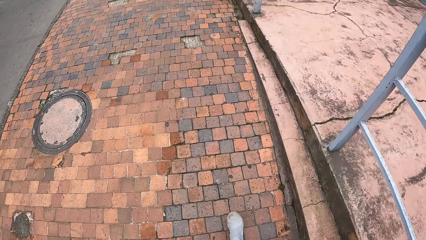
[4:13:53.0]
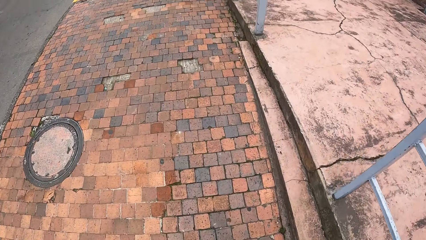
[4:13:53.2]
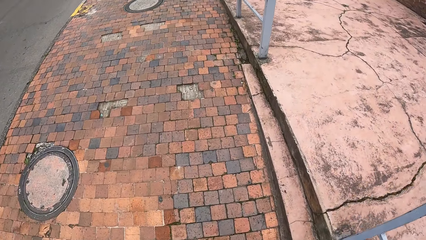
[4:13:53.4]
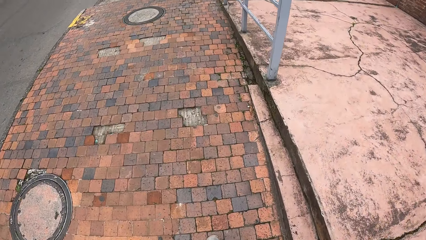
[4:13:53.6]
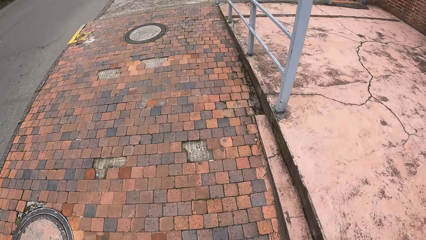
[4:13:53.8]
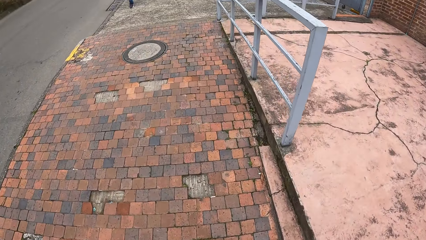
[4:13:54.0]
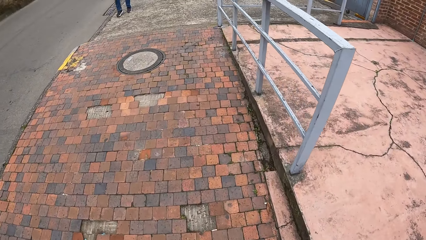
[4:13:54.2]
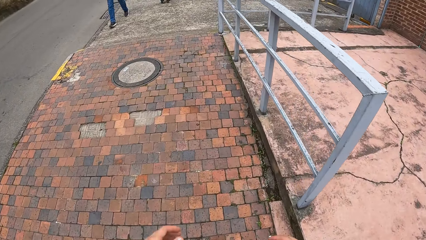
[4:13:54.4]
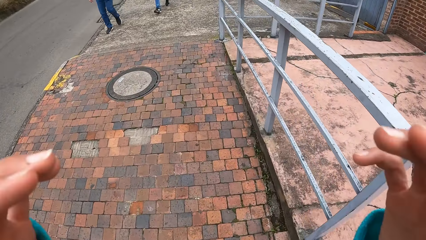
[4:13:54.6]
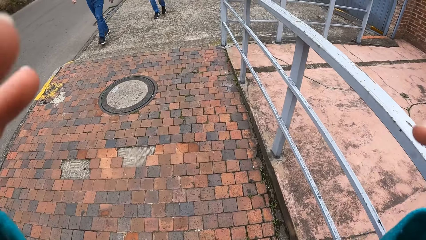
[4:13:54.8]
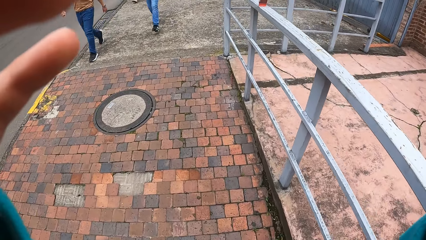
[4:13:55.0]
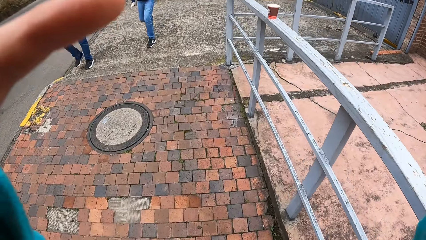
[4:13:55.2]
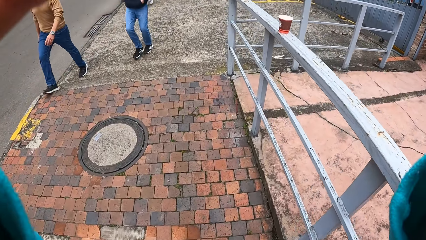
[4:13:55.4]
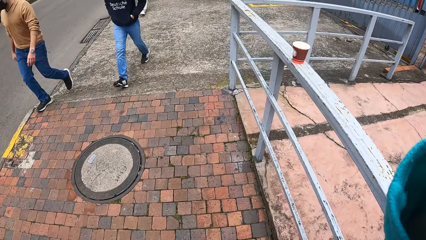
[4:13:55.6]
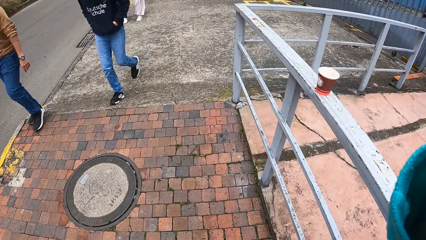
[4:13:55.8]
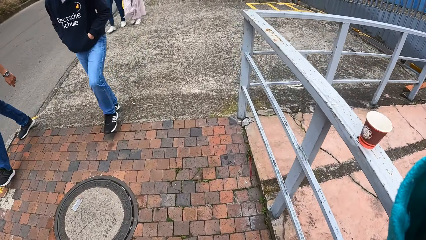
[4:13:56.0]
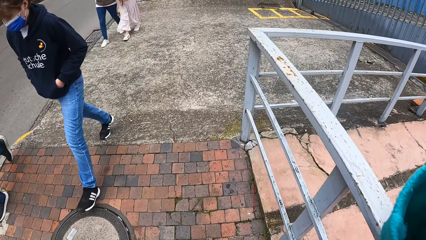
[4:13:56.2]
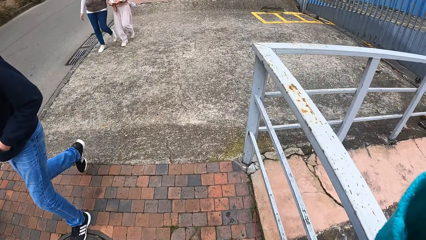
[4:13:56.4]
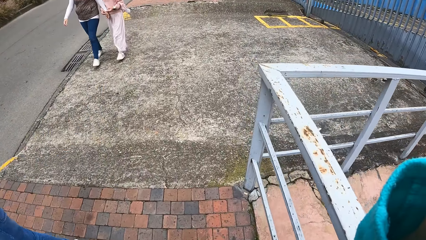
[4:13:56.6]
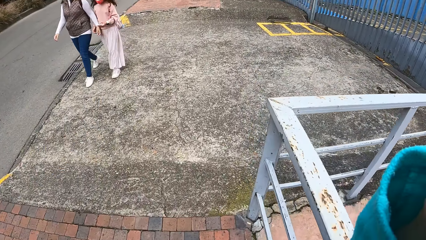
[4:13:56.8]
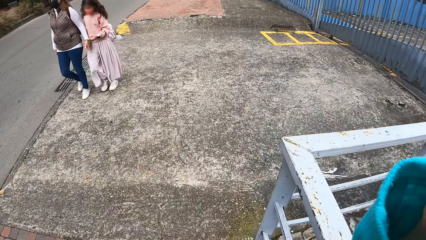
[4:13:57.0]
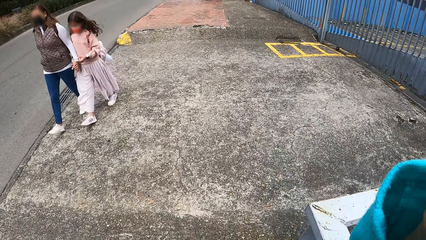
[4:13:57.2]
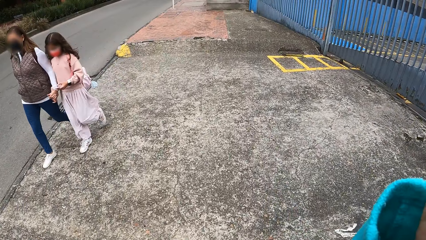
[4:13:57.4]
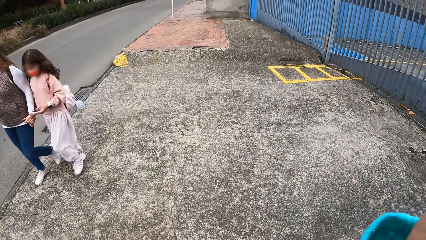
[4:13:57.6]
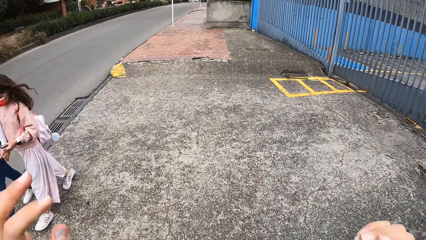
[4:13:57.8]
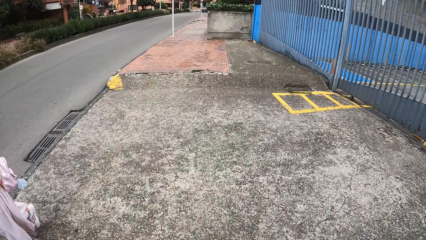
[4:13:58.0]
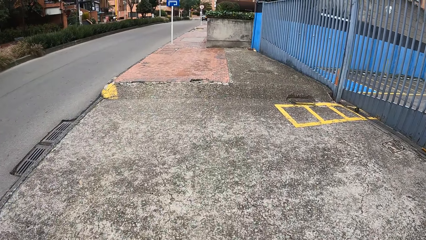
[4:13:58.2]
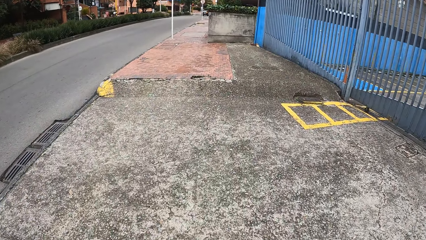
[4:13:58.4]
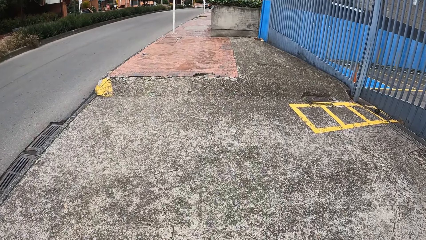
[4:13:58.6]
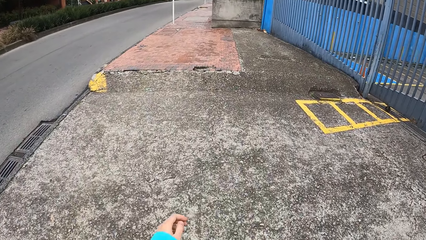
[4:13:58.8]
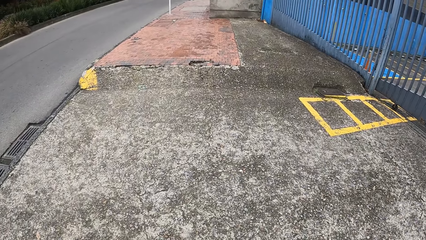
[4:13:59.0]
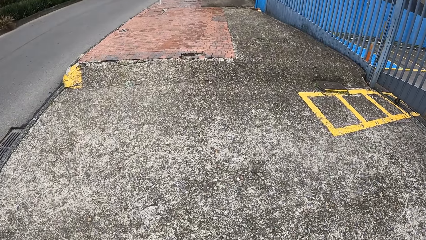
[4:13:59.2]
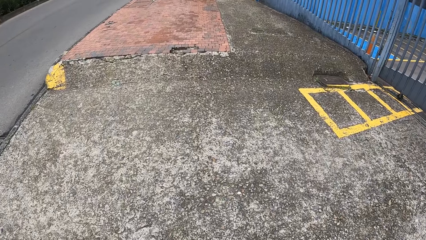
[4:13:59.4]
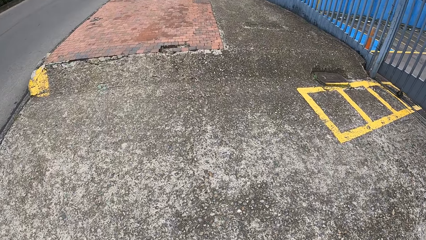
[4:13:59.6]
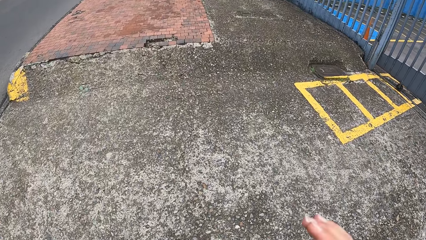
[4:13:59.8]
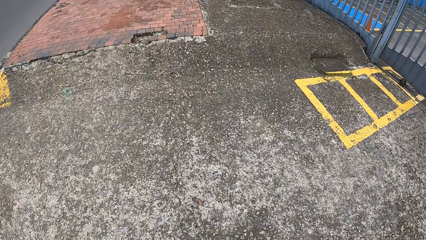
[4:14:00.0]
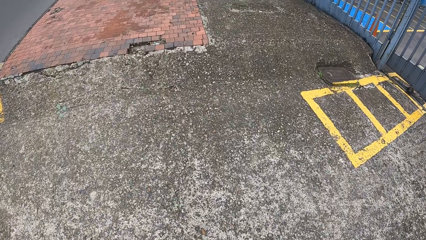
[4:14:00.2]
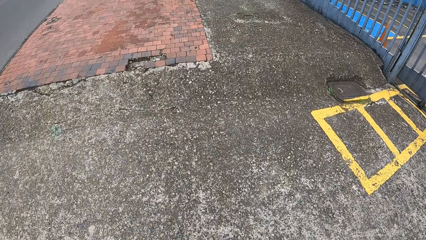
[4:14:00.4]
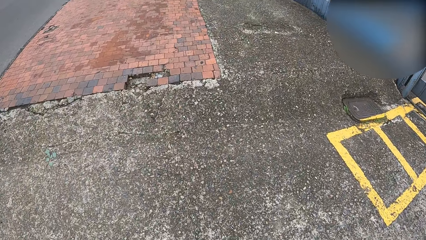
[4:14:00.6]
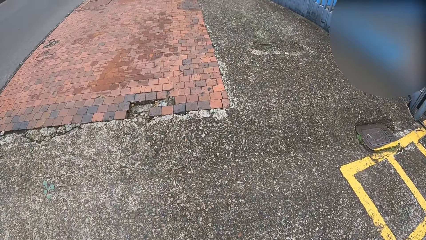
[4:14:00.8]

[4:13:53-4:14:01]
The camera wearer touches a camera with his hands. He adjusts the camera.

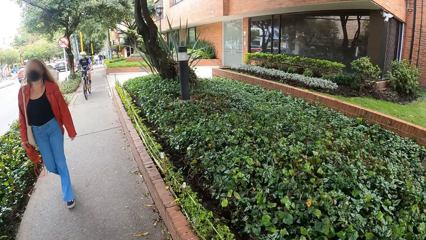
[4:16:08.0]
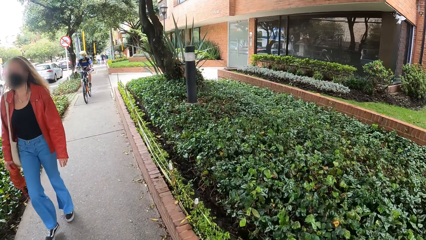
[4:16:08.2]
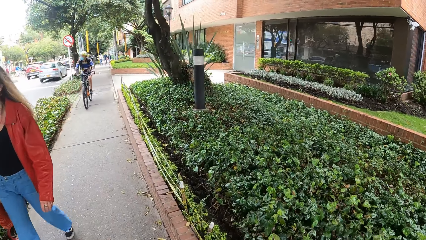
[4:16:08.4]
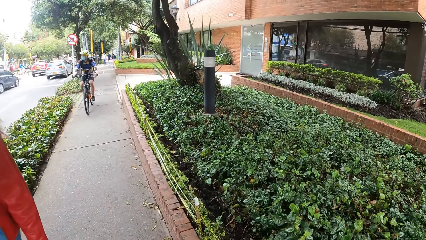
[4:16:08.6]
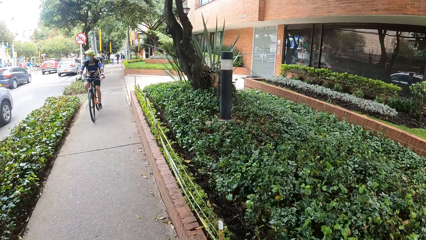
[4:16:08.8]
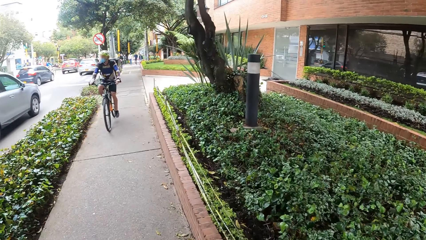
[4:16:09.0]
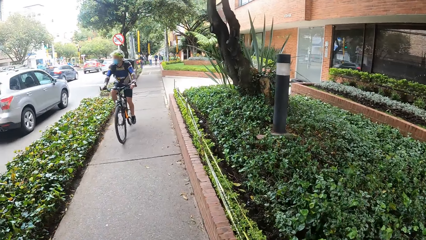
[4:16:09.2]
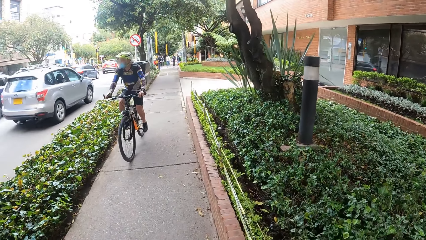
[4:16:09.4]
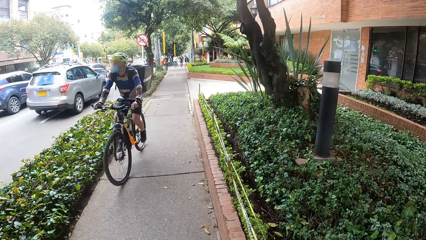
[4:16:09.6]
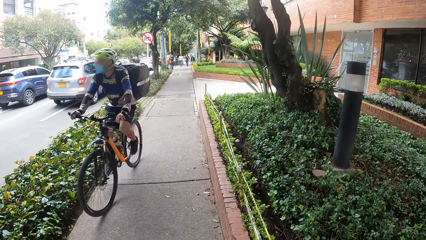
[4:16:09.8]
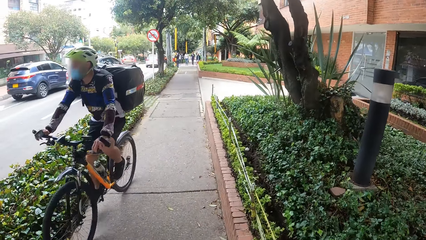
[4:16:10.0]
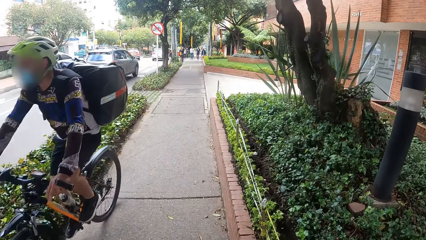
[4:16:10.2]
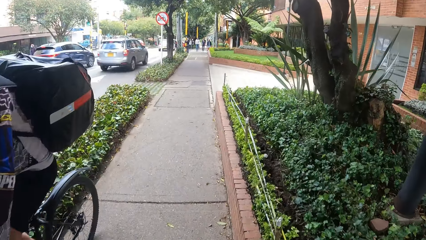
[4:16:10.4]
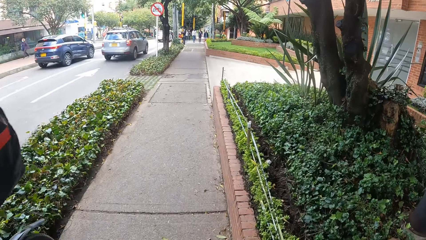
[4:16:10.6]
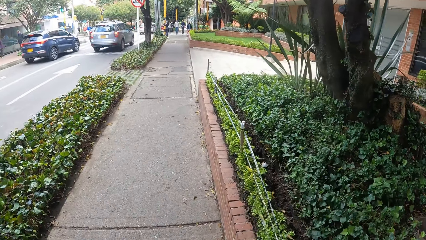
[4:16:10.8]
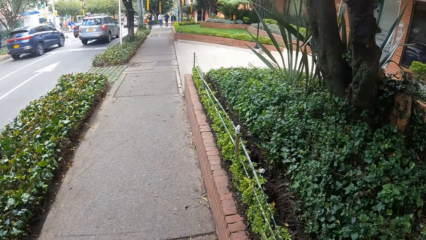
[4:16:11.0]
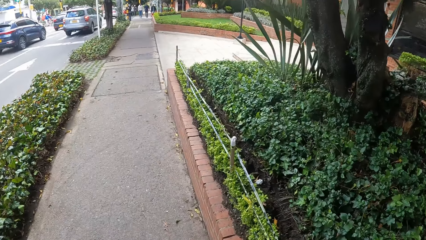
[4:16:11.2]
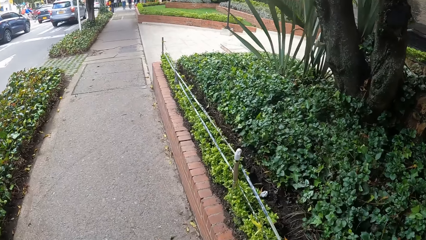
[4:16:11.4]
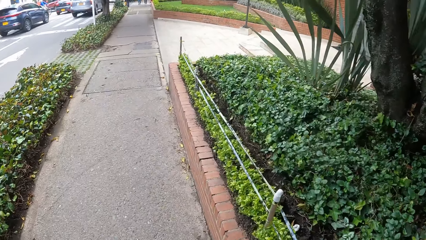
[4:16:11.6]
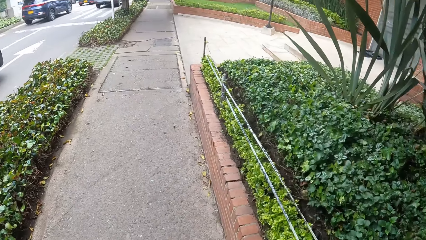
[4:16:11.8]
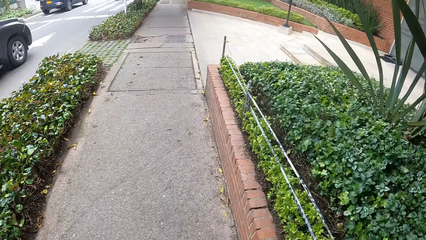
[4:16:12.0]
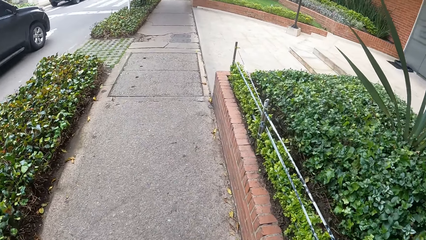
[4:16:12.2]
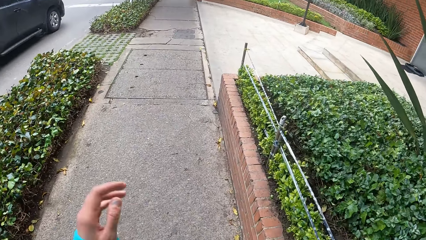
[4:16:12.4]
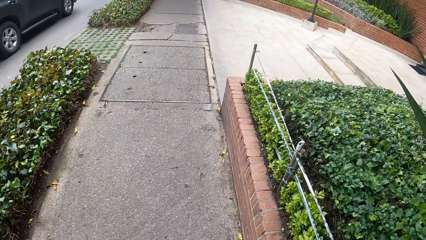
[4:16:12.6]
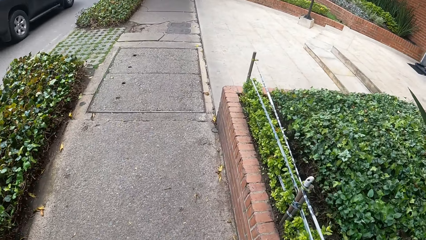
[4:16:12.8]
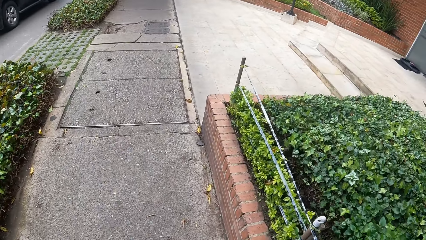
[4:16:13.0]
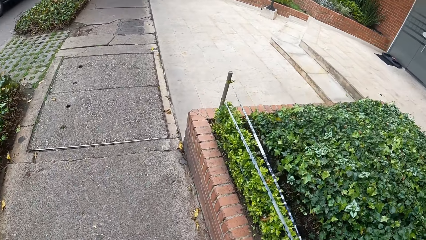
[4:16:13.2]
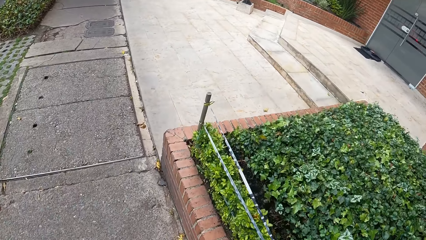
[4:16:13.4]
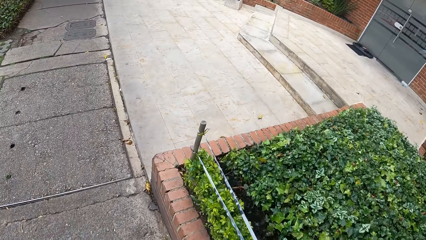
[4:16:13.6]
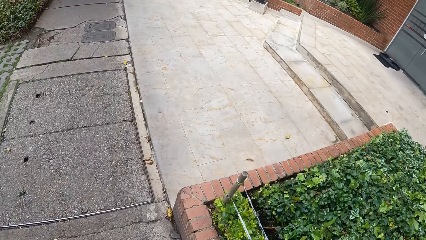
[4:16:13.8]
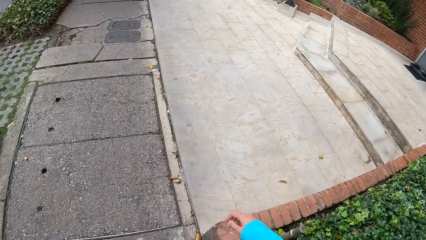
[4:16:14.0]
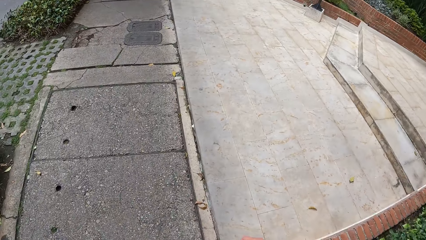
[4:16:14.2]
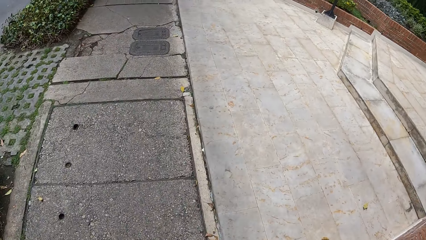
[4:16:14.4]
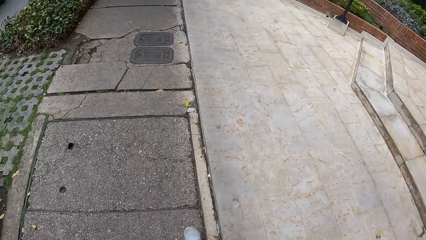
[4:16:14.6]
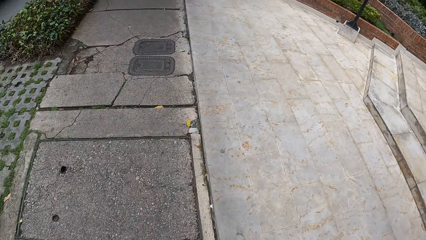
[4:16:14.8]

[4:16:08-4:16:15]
A man rides a bicycle past the camera wearer.
